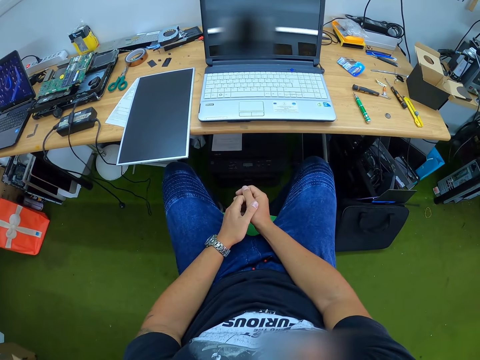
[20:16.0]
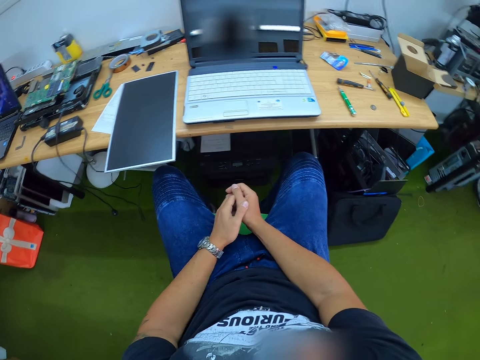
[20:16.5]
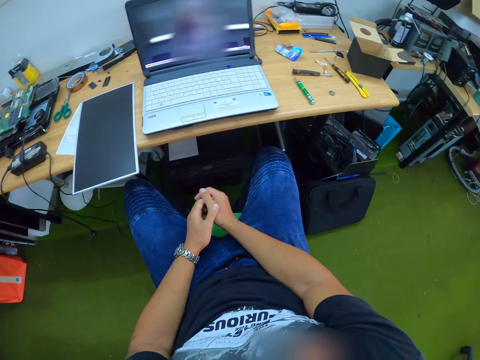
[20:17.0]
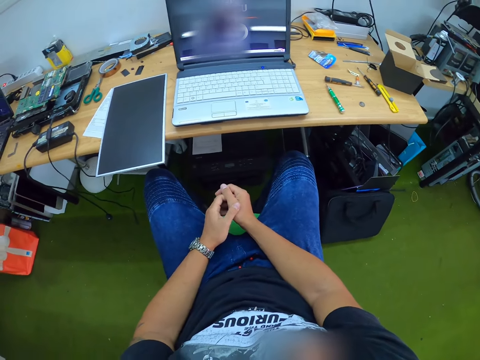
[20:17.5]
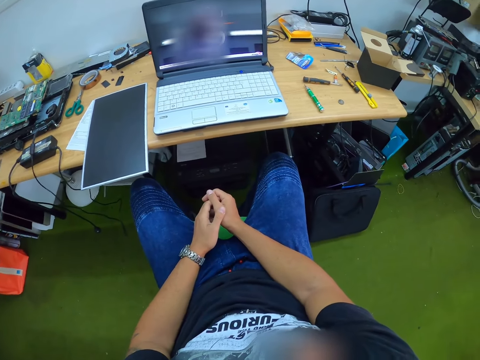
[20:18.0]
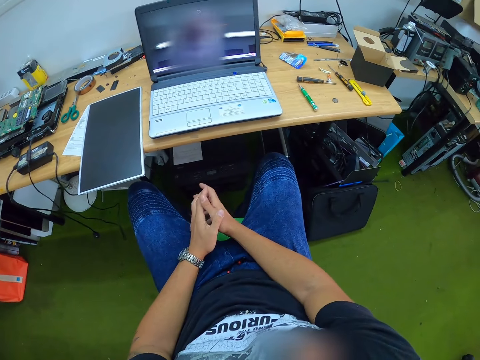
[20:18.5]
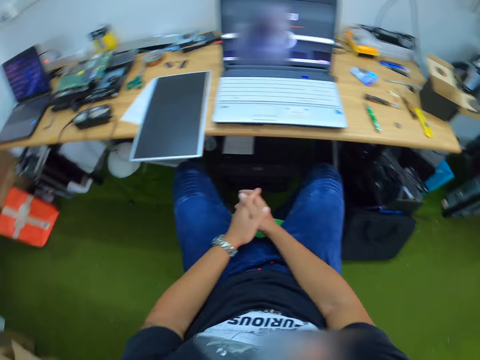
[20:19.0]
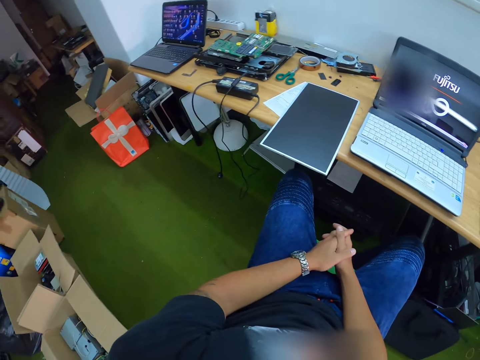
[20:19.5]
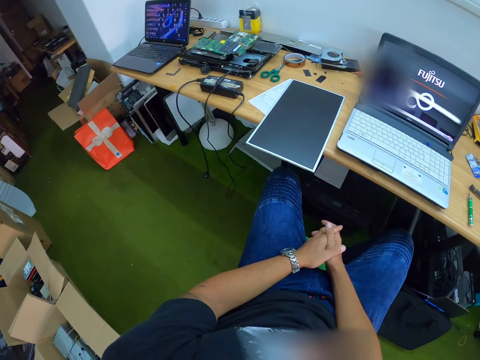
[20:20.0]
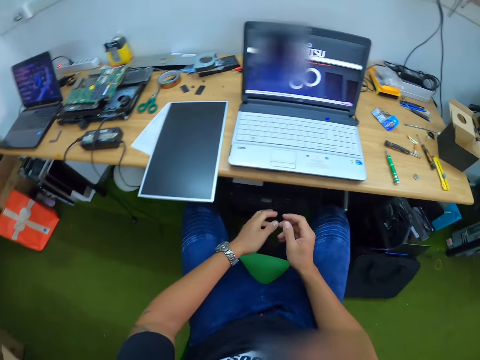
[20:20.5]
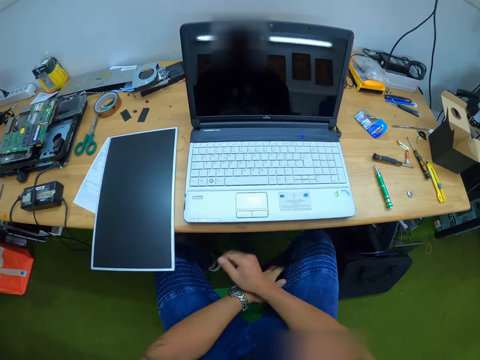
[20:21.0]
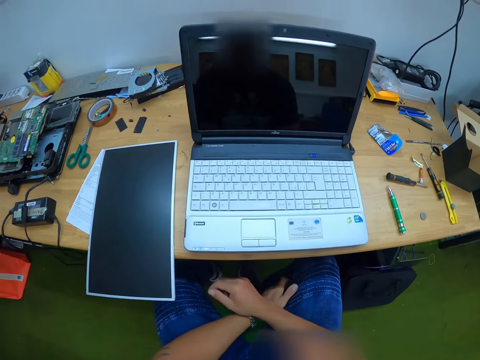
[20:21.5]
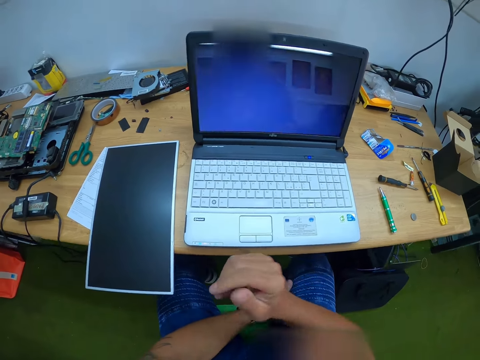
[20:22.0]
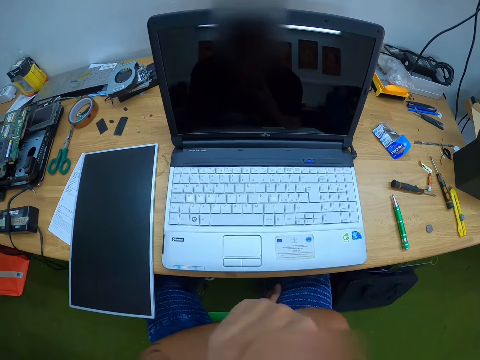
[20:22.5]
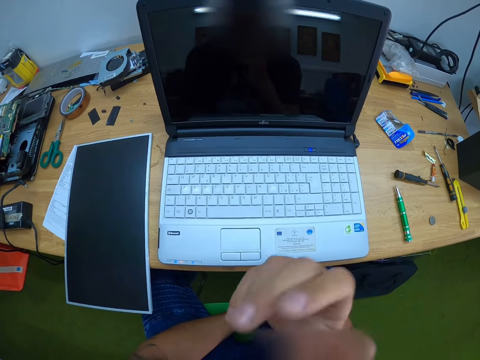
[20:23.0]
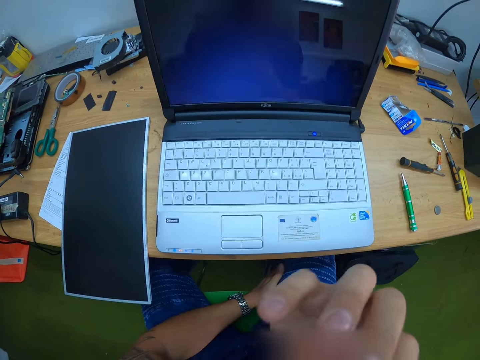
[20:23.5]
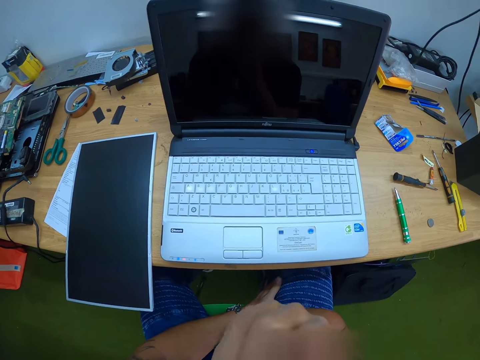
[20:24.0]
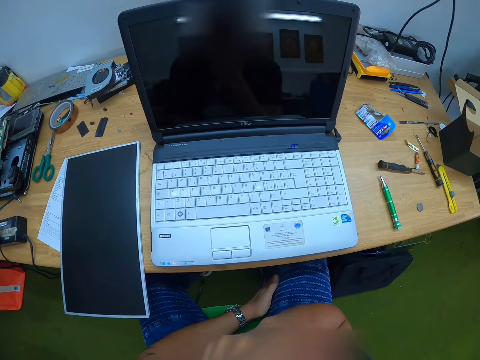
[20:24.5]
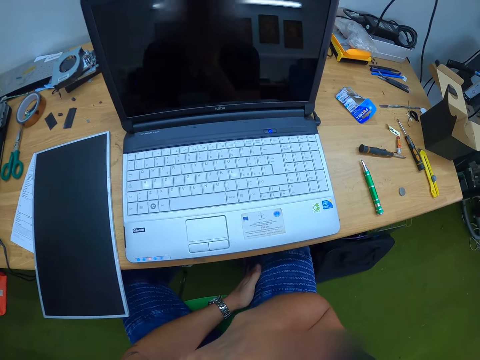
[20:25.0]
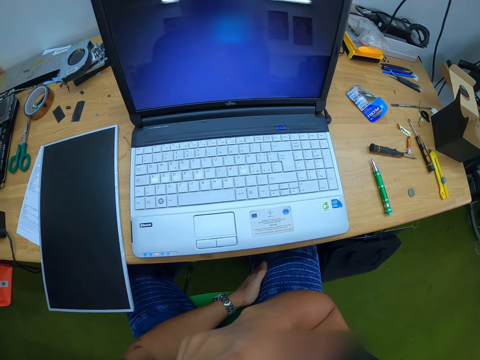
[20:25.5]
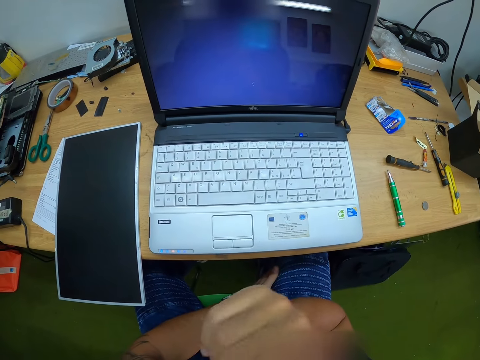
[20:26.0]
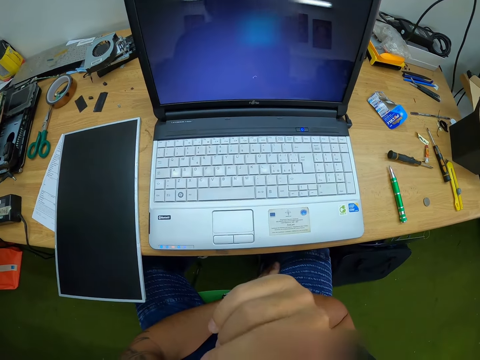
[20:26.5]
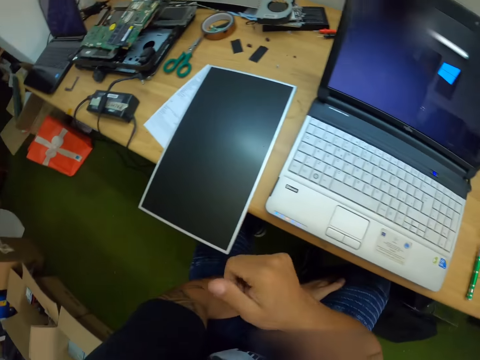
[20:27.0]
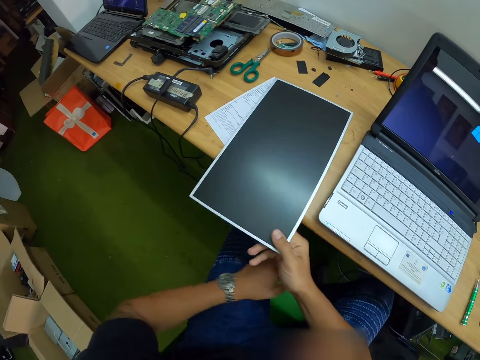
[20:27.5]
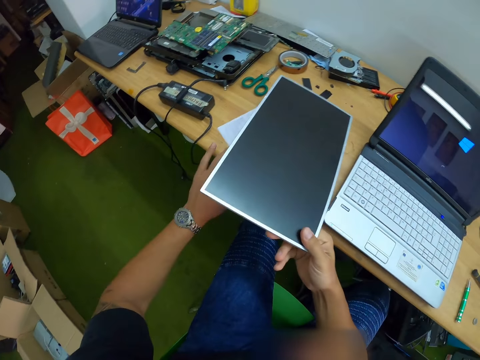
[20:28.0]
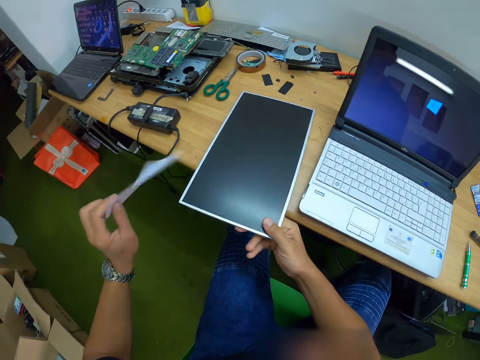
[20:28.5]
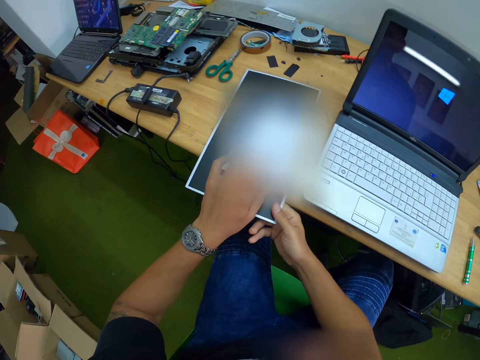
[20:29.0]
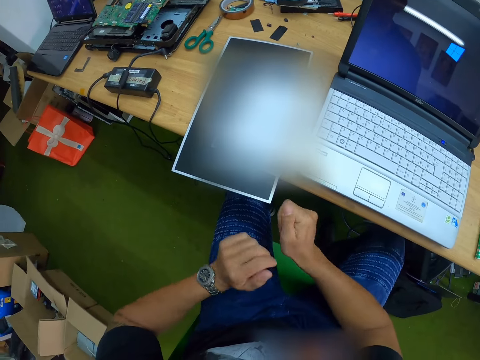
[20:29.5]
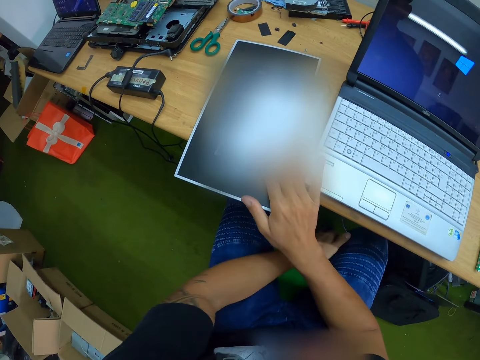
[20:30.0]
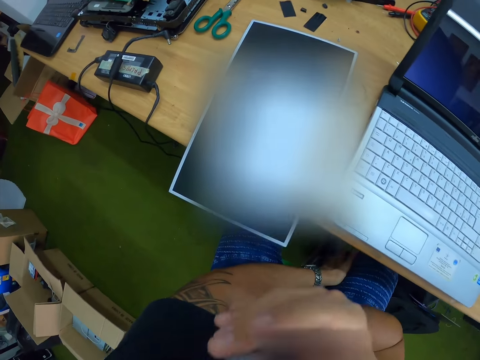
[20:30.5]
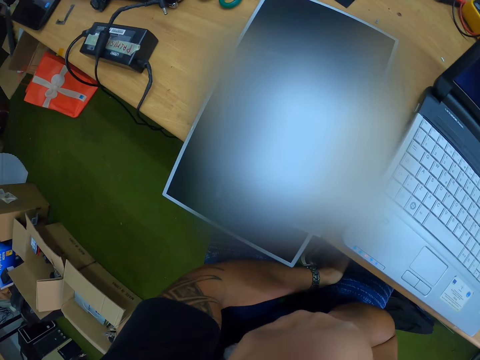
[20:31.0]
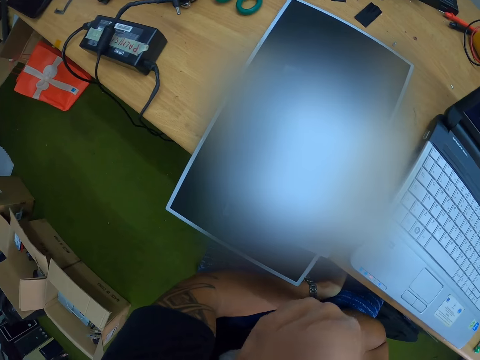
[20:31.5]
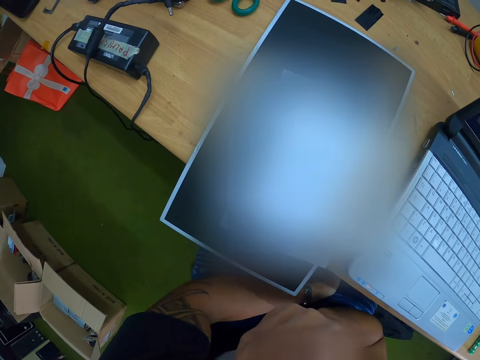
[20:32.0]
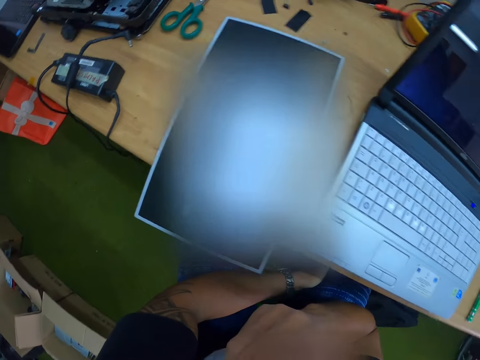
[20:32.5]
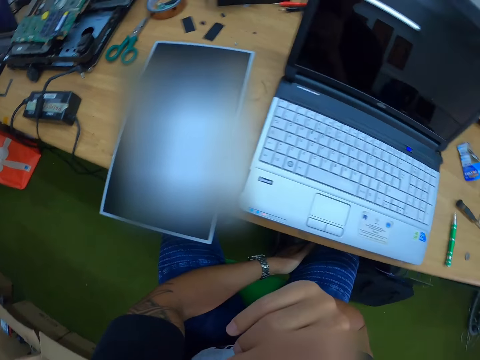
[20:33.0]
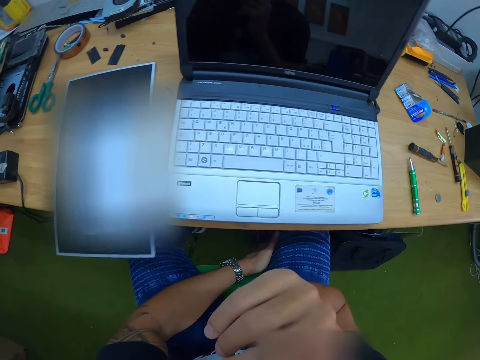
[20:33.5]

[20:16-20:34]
The camera wearer holds his hands together. He looks around. He touches his face with his right hand. He picks the laptop screen from the table with his left hand. He picks a paper from the table with his left hand. He places the laptop screen on the table with his right hand. He places the paper in his left hand on the laptop screen on the table. He touches the paper. He touches his face with his right hand.

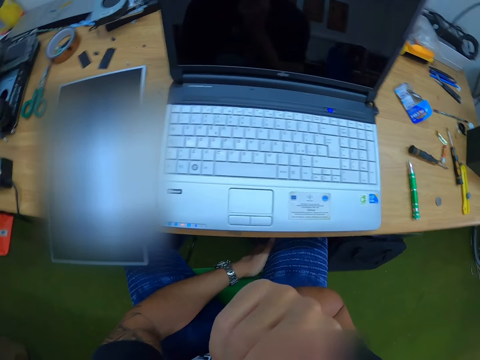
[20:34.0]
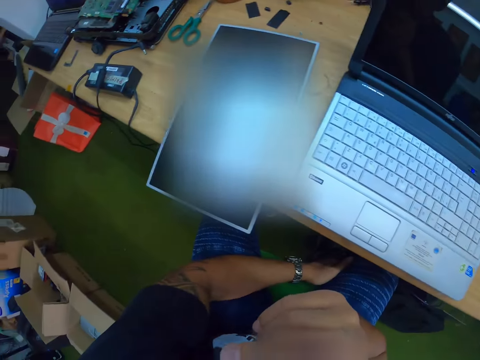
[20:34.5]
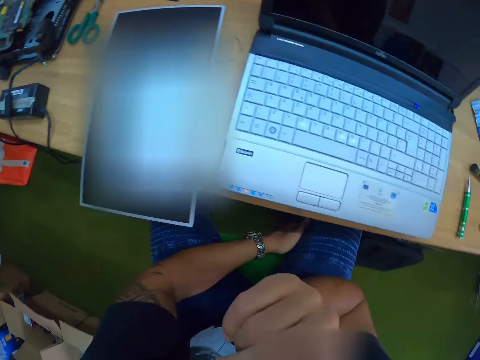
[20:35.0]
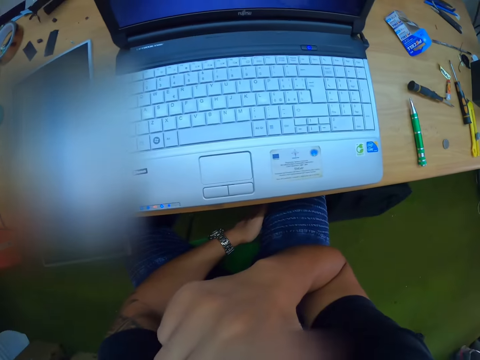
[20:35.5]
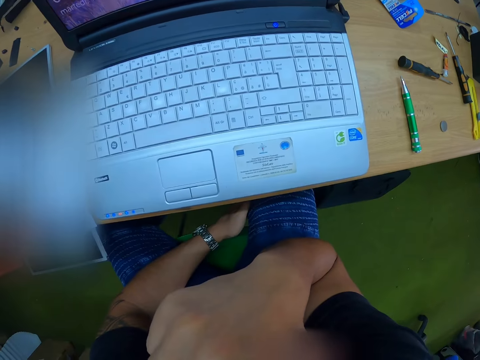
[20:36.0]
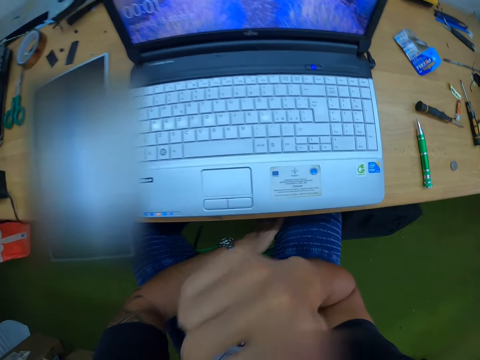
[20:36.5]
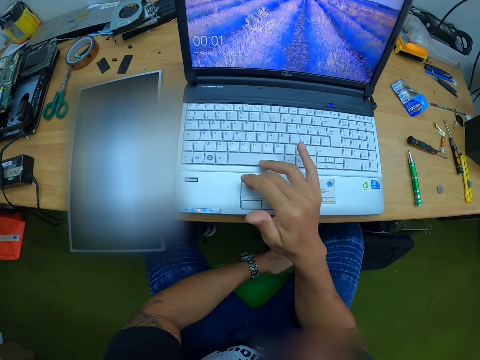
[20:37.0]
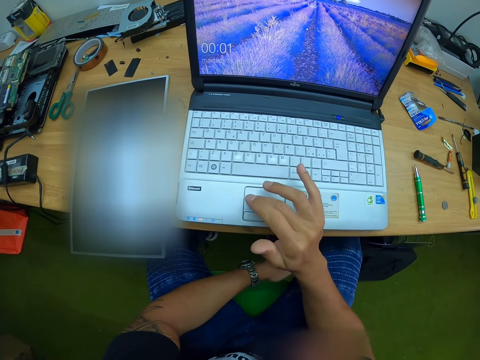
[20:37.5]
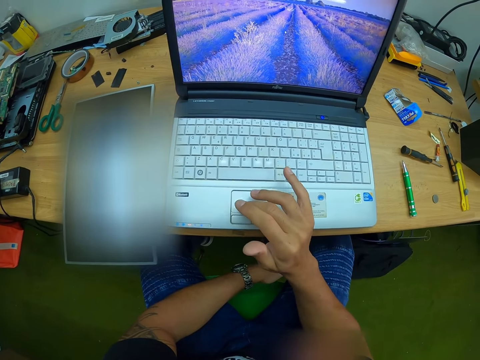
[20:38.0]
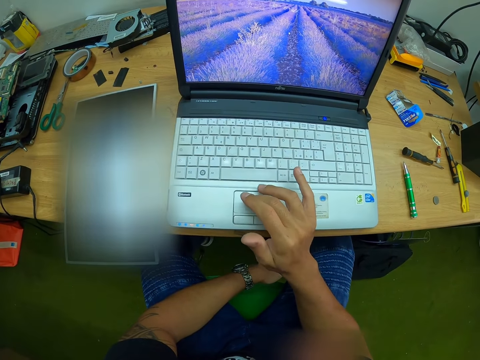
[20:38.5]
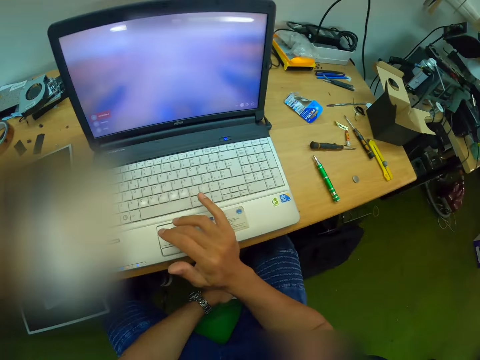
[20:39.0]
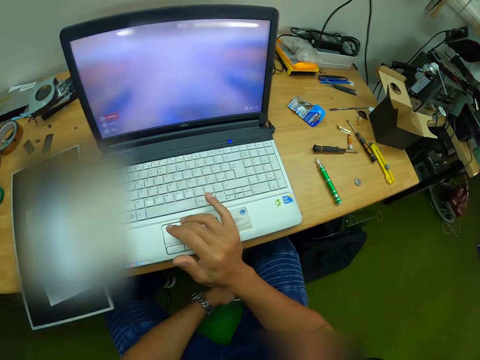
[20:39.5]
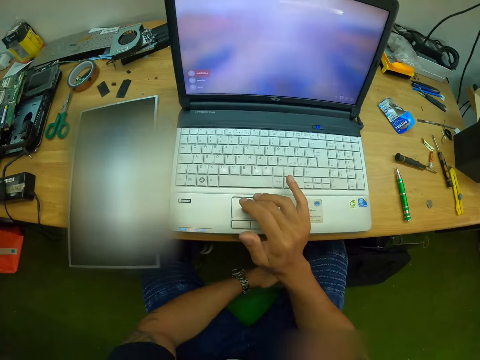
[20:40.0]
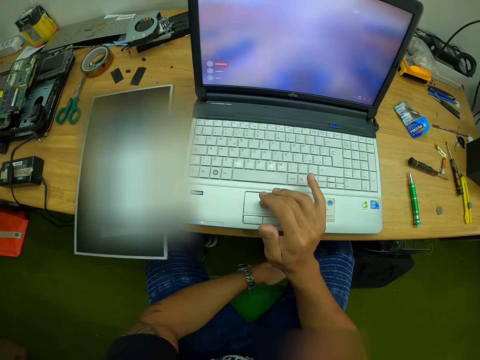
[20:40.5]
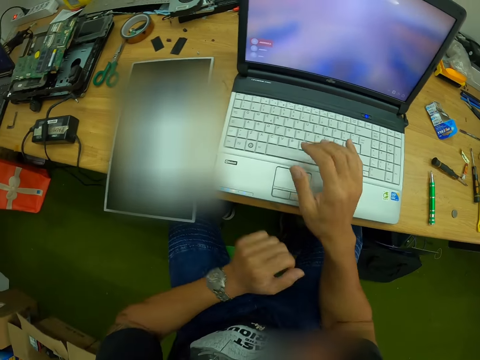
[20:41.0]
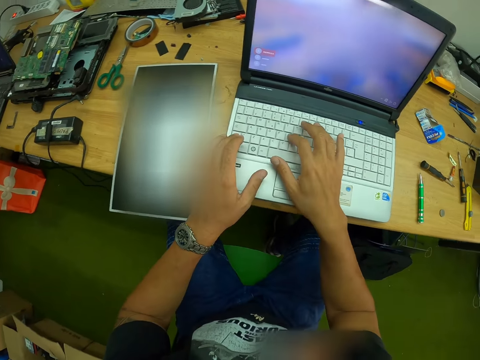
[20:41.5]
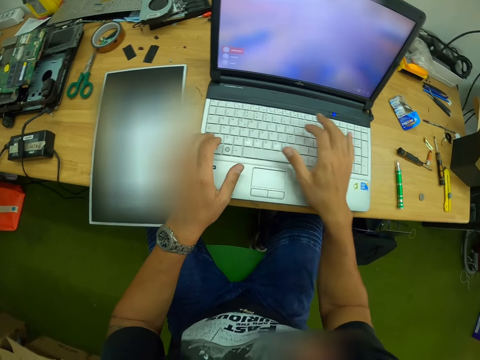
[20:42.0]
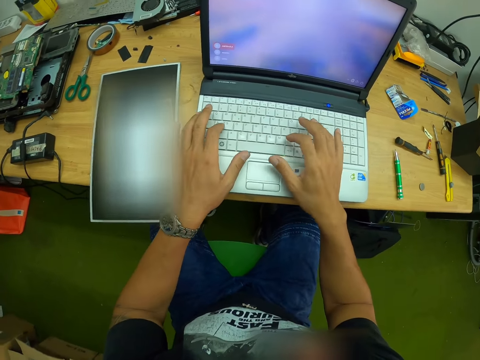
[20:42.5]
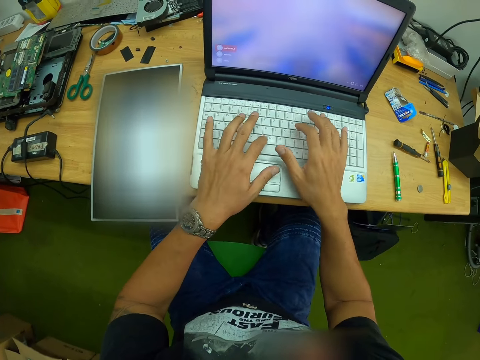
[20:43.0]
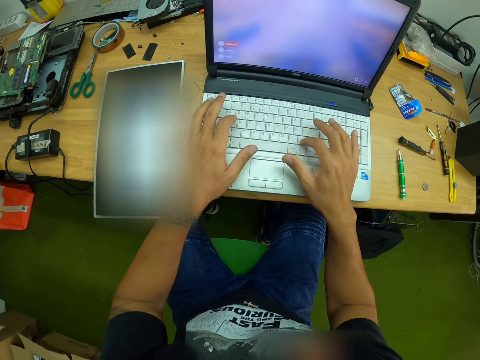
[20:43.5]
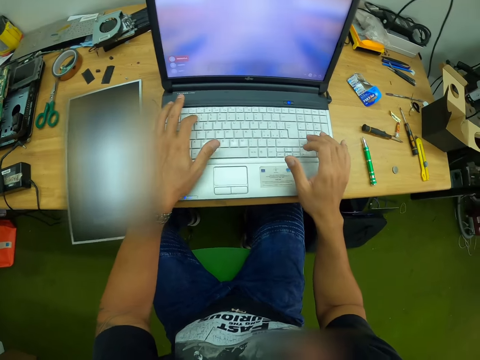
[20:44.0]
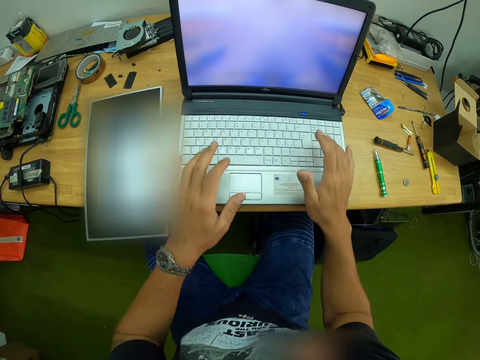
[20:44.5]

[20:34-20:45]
The camera wearer operates the laptop with his right hand. He types on the laptop with both hands.
